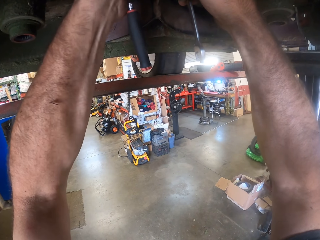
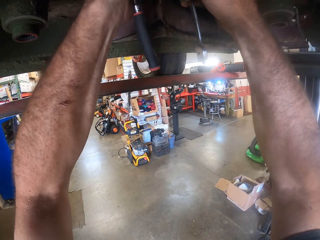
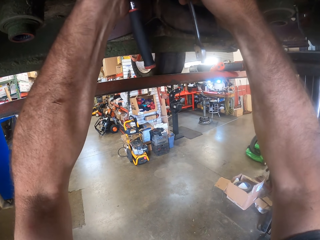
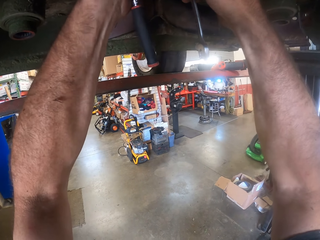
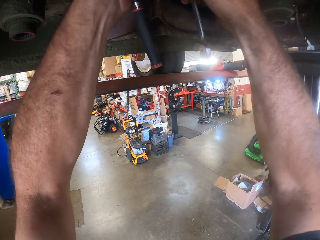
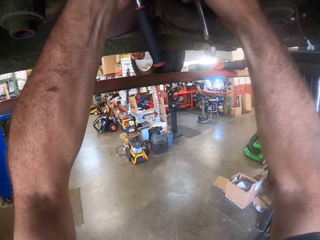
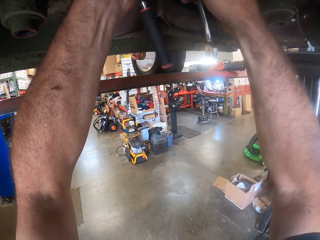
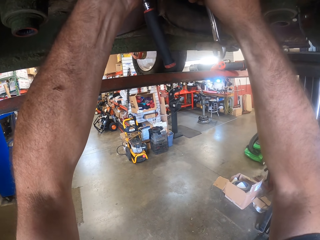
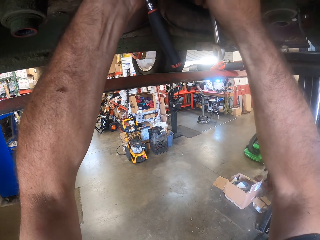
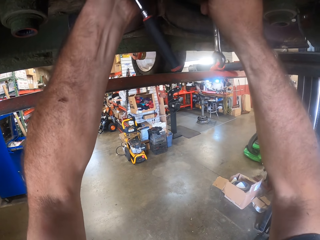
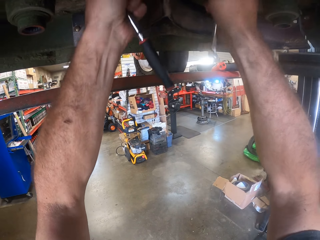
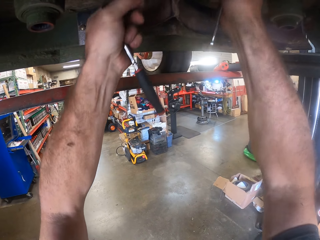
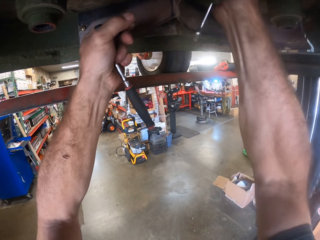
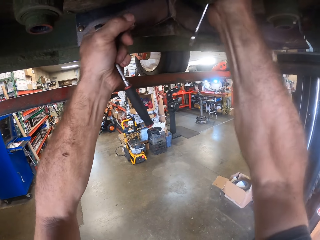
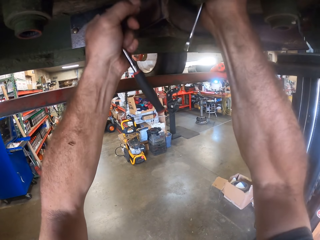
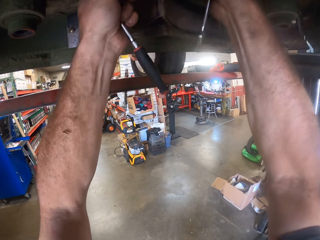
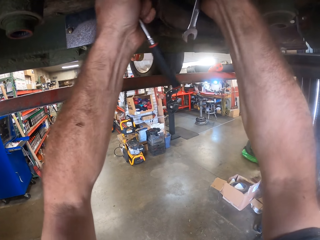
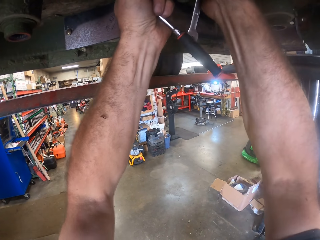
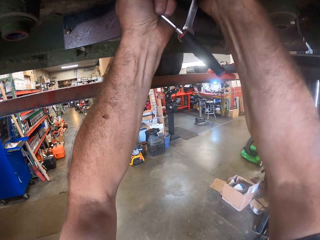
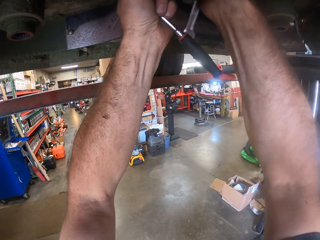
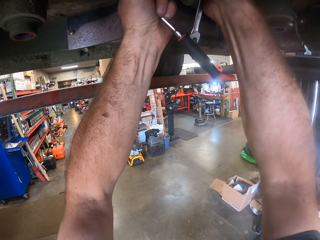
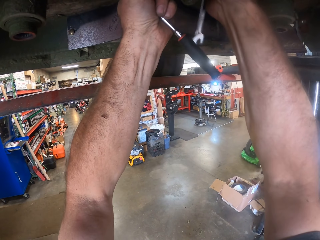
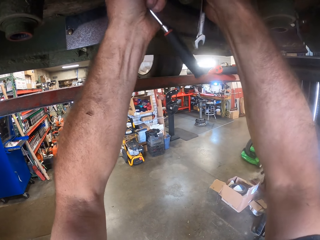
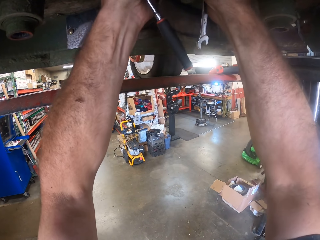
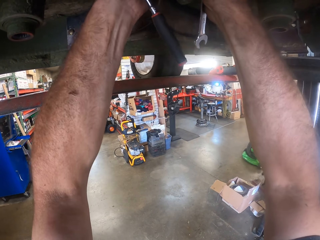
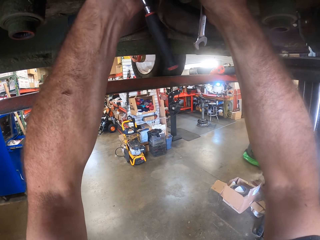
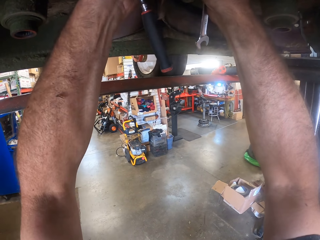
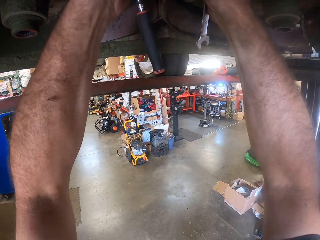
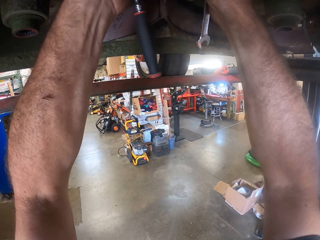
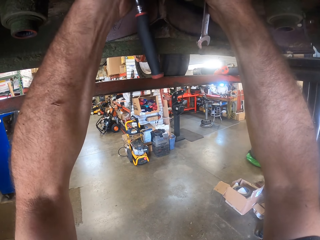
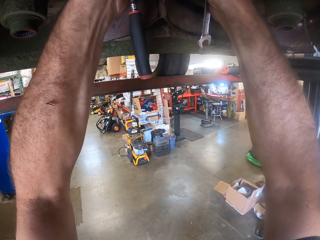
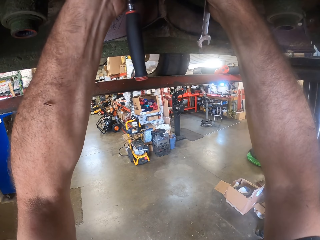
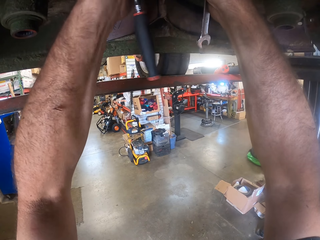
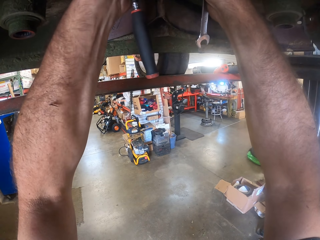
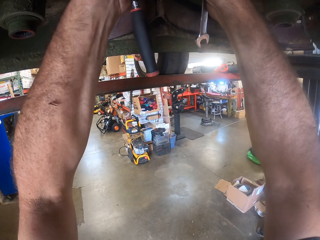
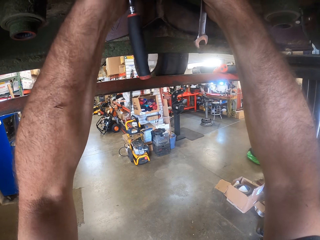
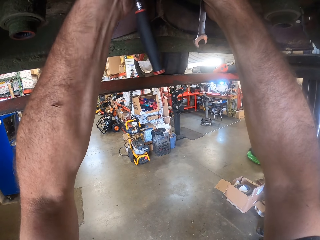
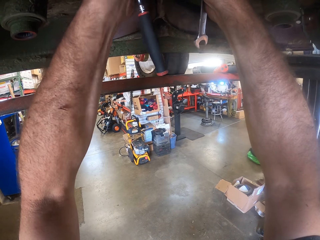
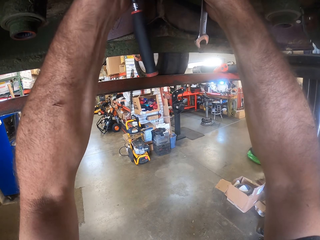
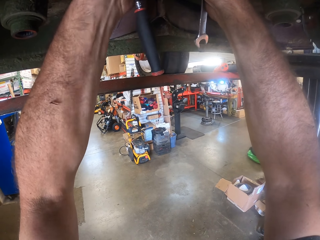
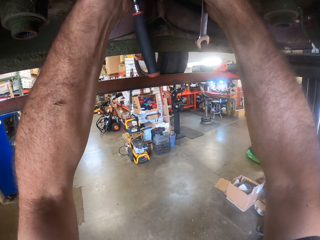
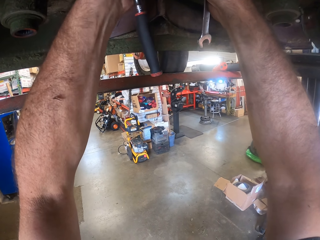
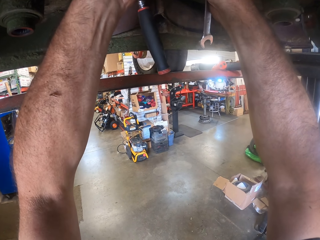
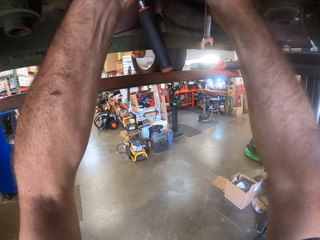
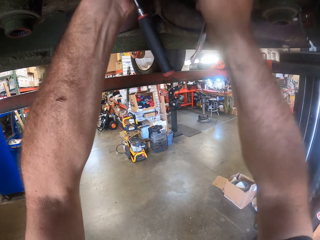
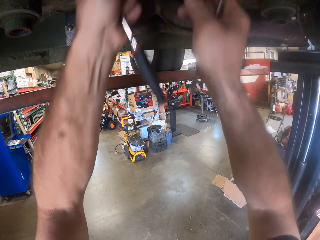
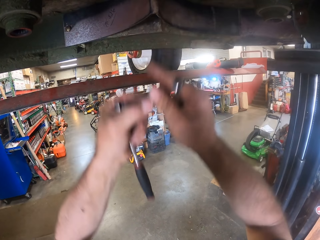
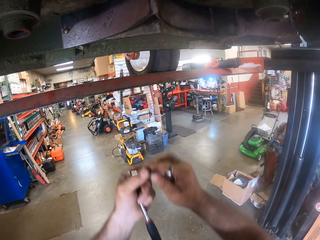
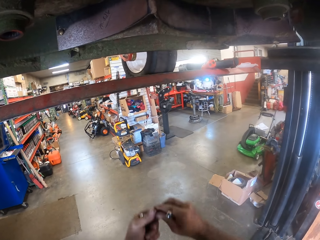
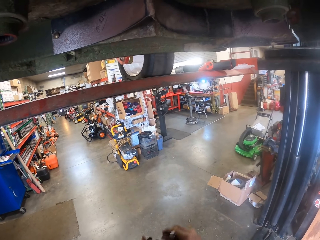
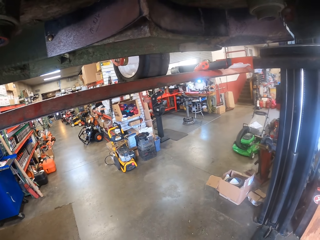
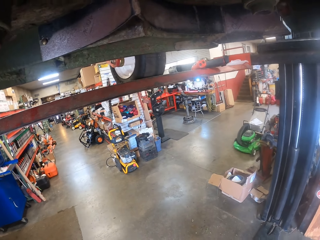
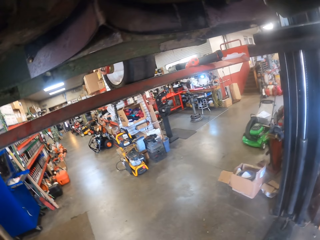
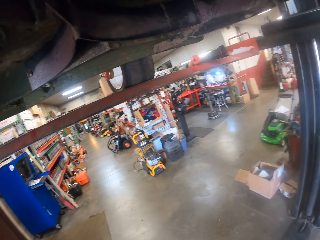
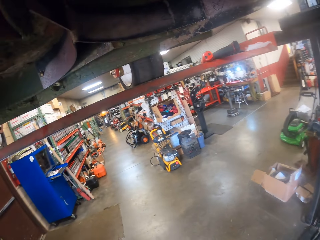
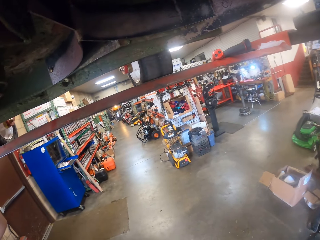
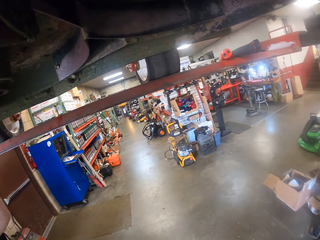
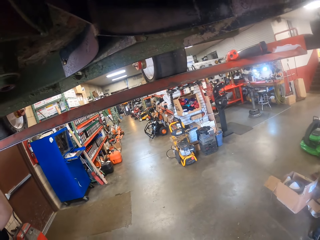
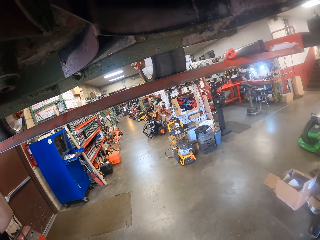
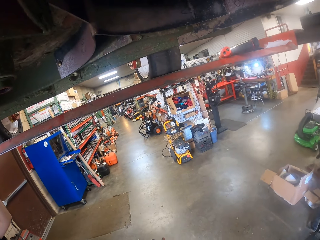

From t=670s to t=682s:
The camera wearer pulls the metal wrench off the metal. They tighten something with a spanner. They tighten something with the metal wrench. They remove both hands from the part underneath the lawn mower. They remove a screw from the metal.

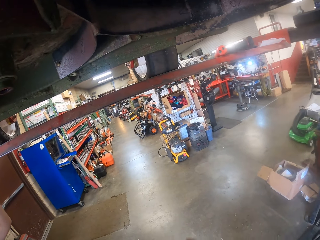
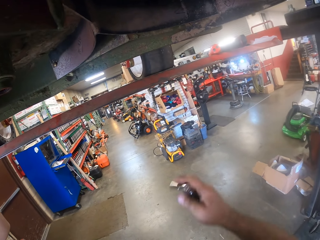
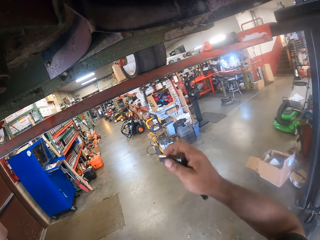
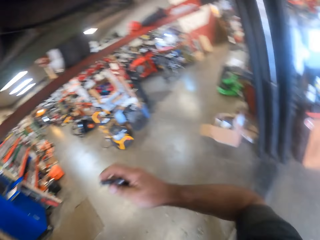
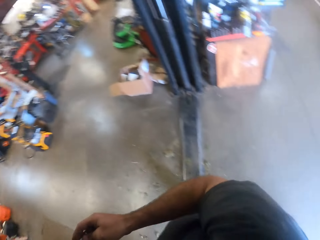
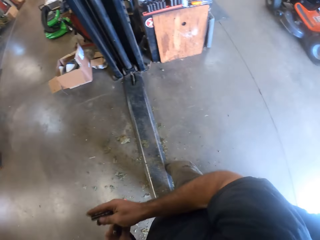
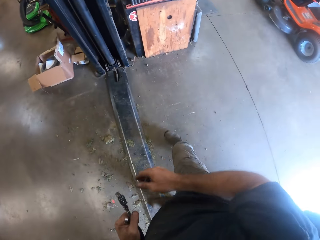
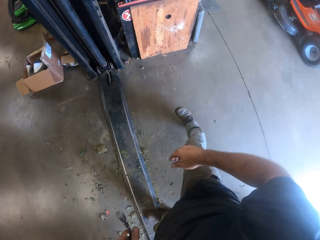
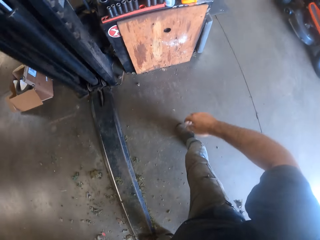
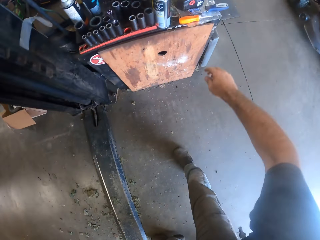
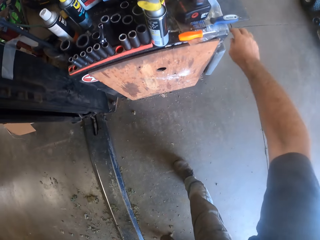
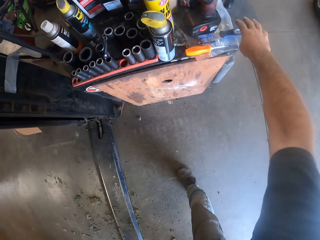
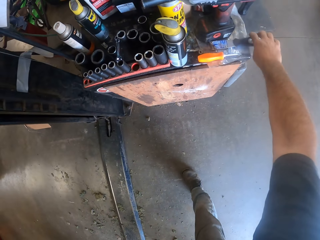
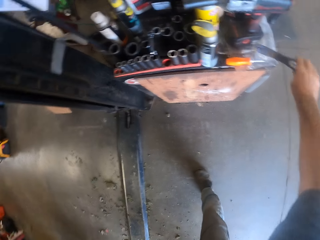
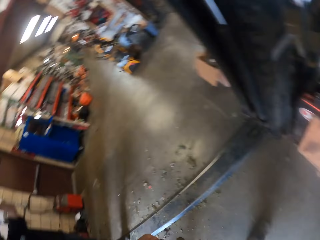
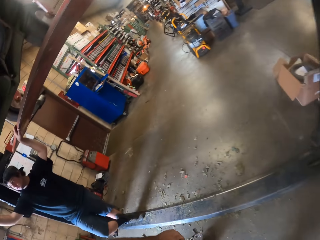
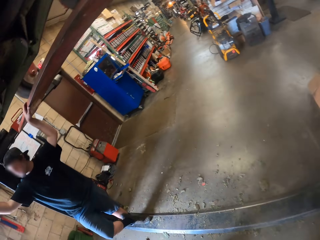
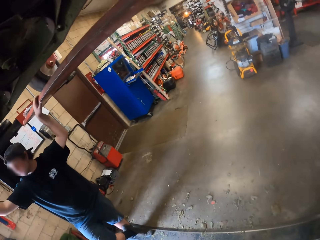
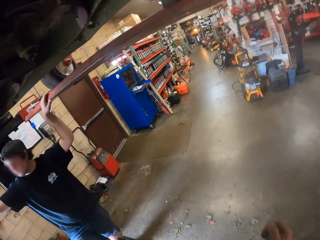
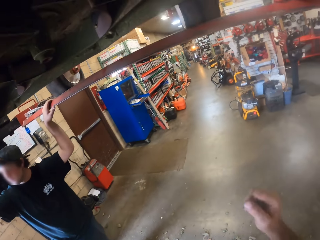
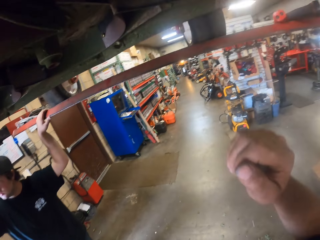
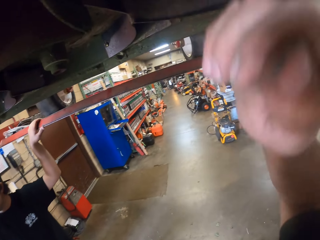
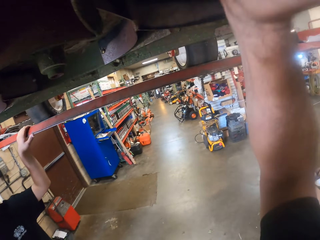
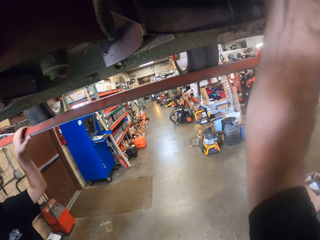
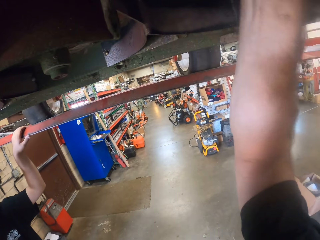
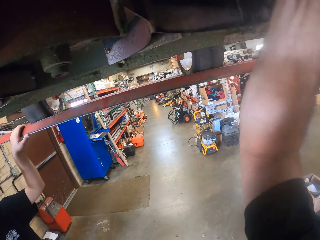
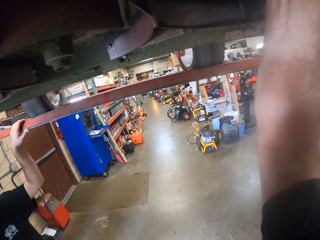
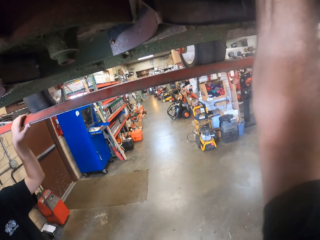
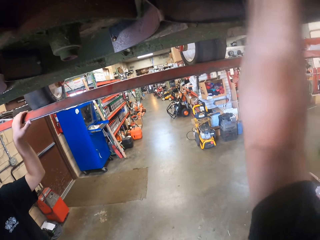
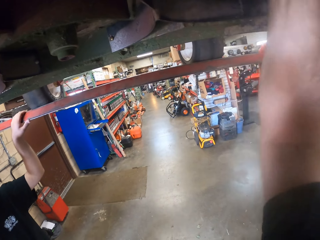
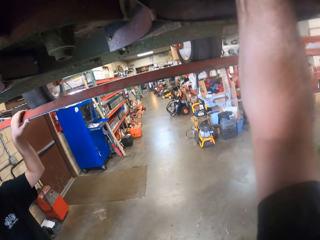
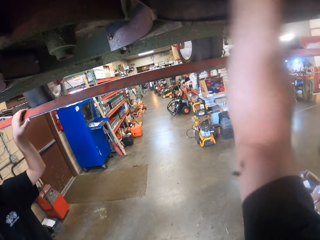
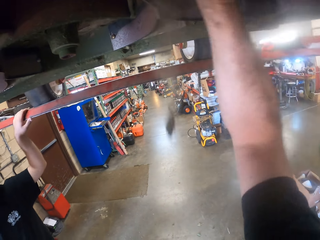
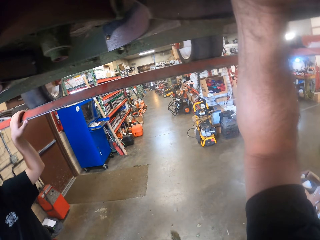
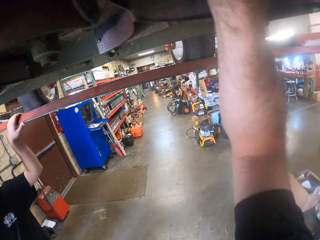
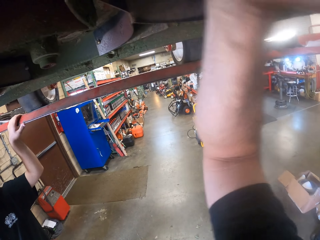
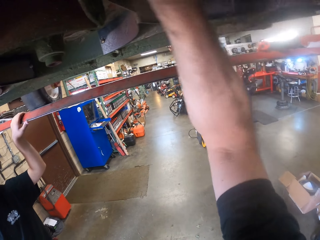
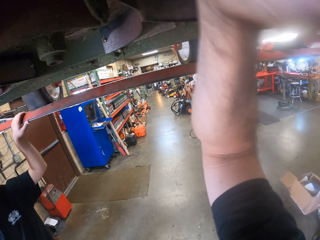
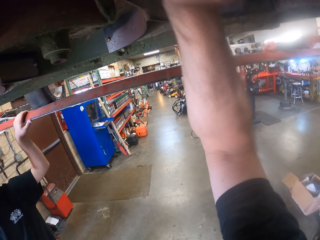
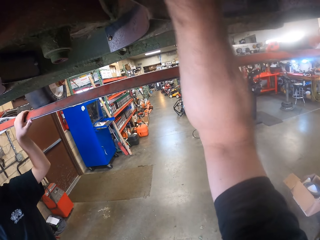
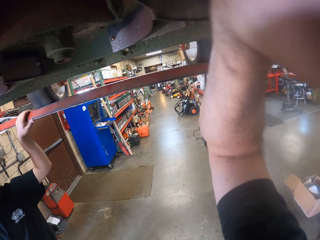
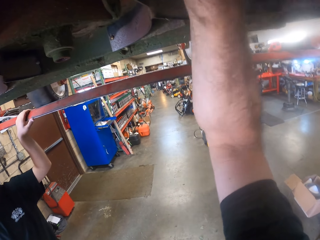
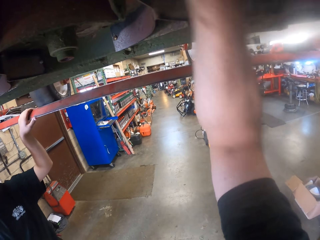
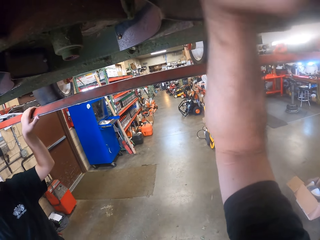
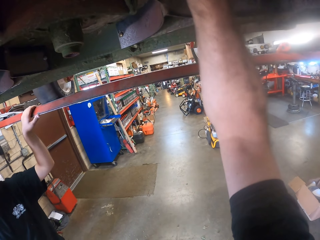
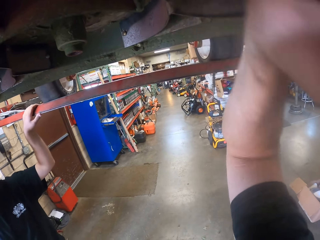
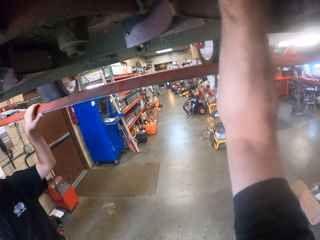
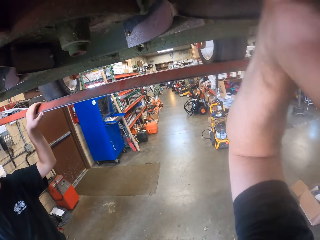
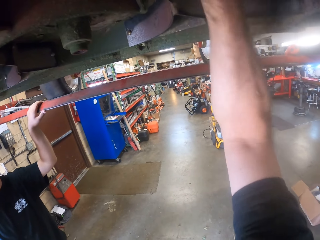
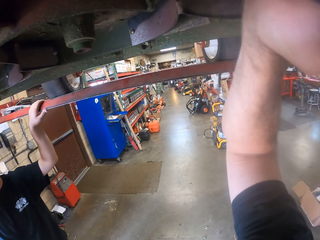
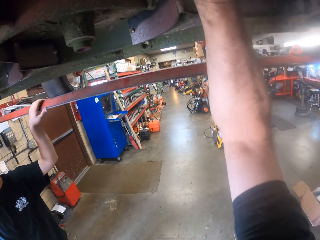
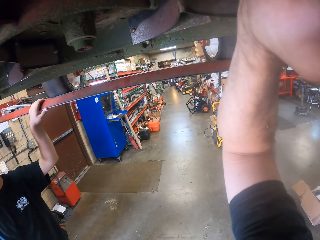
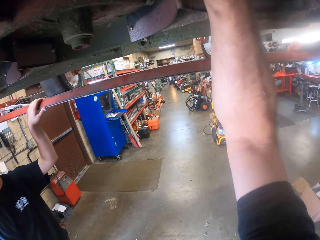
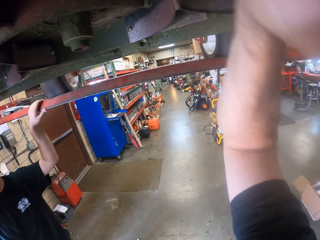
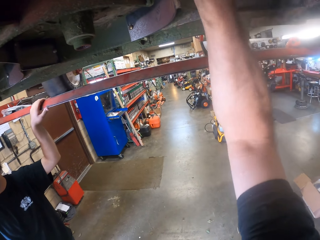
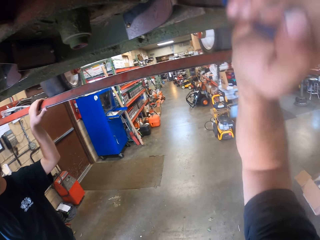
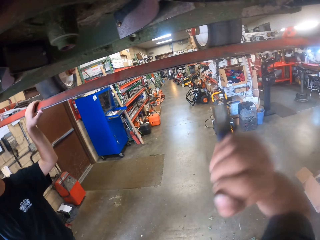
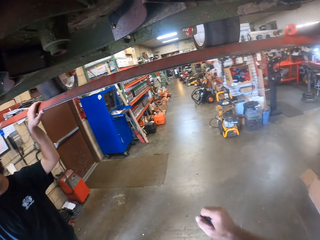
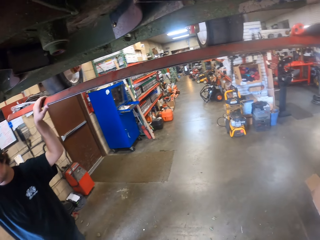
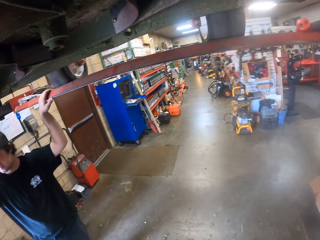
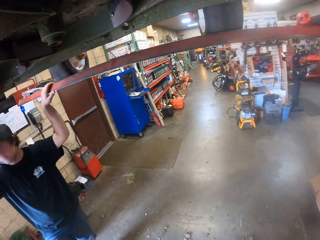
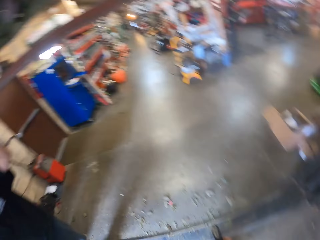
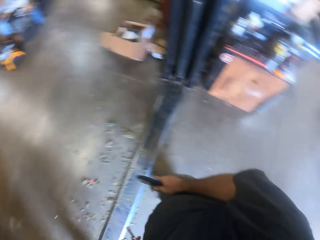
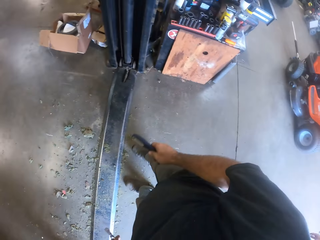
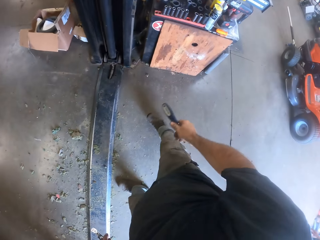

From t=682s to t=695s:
The camera wearer steps away from the metal. He picks up the scraper or utility knife from the table with his right hand. He steps away from the table. He scrapes the part underneath the lawn mower with the scraper or skiving knife in his right hand. A man holds metals with both hands. The camera wearer removes the scraper from the part underneath the lawn mower.
